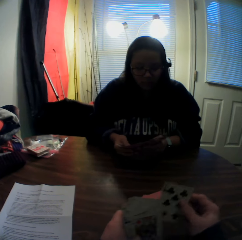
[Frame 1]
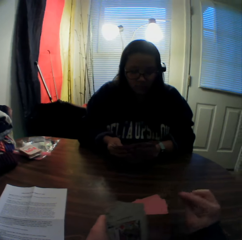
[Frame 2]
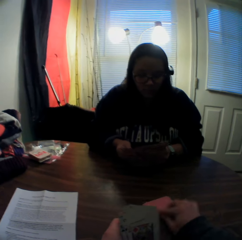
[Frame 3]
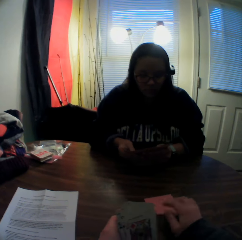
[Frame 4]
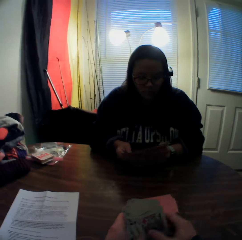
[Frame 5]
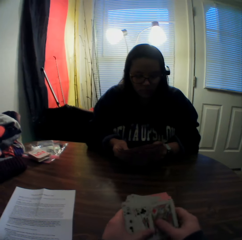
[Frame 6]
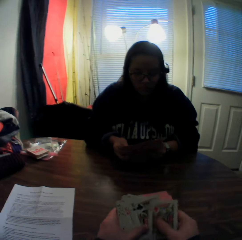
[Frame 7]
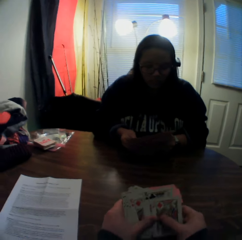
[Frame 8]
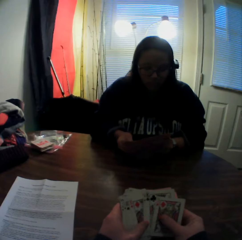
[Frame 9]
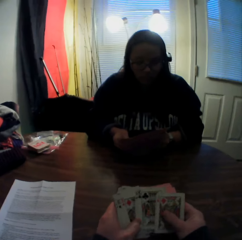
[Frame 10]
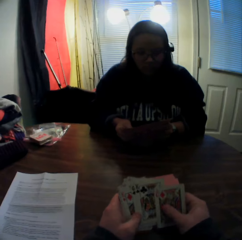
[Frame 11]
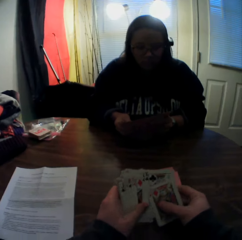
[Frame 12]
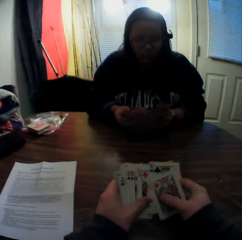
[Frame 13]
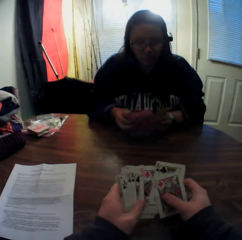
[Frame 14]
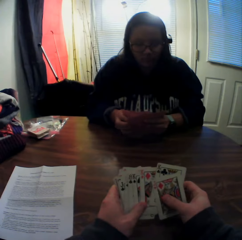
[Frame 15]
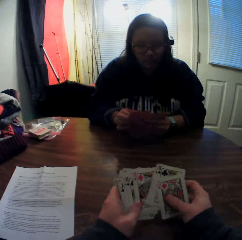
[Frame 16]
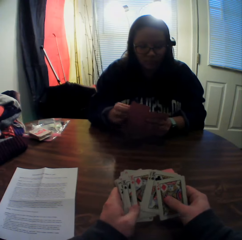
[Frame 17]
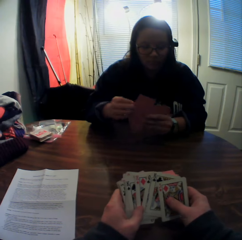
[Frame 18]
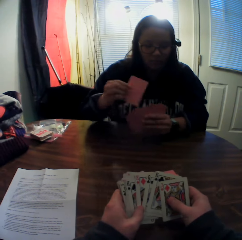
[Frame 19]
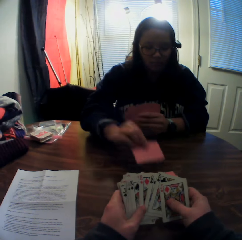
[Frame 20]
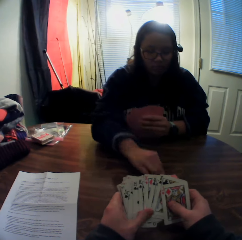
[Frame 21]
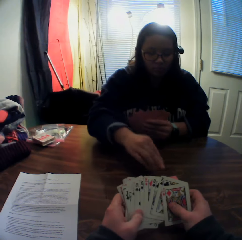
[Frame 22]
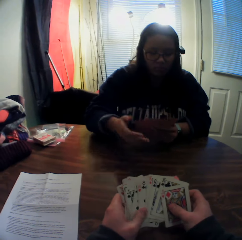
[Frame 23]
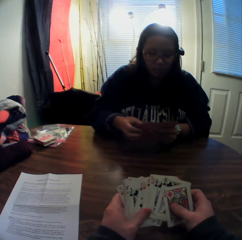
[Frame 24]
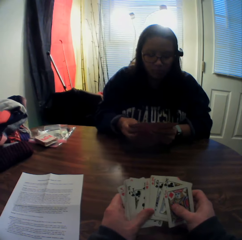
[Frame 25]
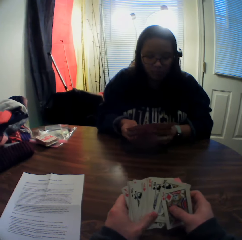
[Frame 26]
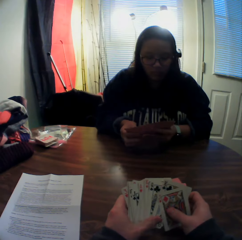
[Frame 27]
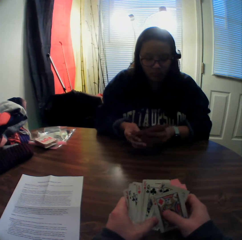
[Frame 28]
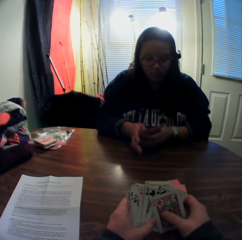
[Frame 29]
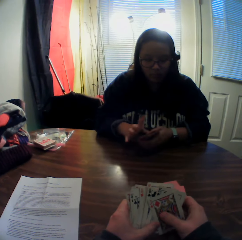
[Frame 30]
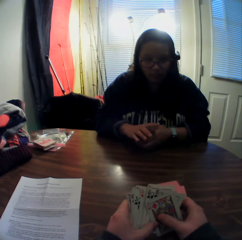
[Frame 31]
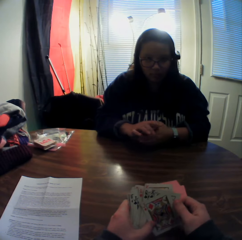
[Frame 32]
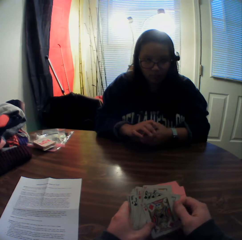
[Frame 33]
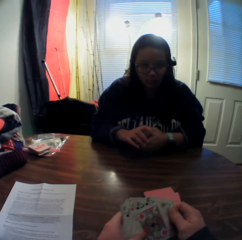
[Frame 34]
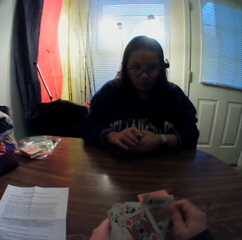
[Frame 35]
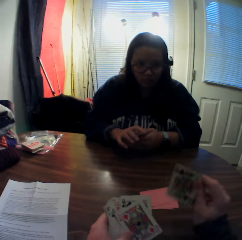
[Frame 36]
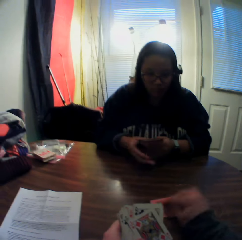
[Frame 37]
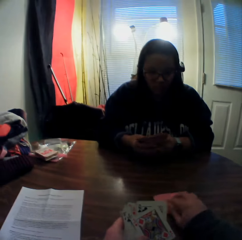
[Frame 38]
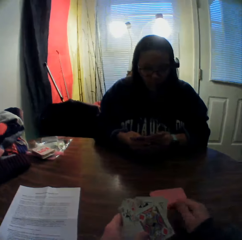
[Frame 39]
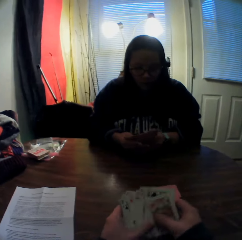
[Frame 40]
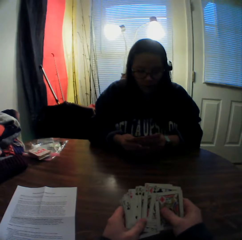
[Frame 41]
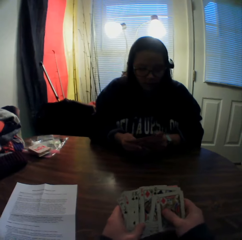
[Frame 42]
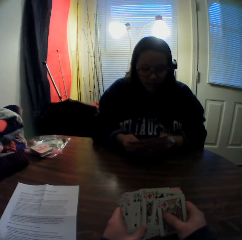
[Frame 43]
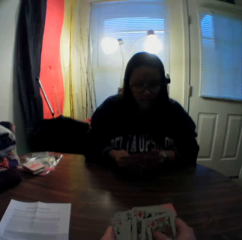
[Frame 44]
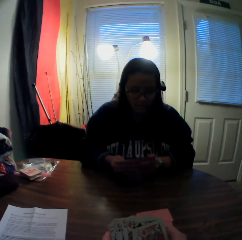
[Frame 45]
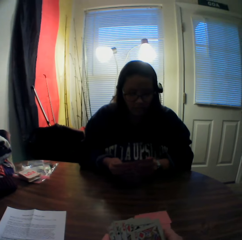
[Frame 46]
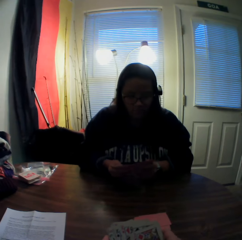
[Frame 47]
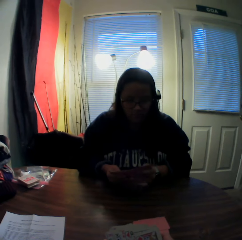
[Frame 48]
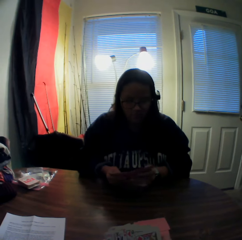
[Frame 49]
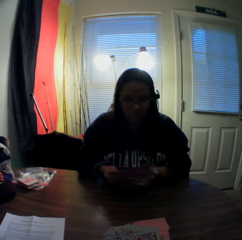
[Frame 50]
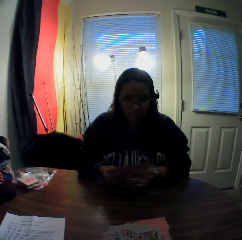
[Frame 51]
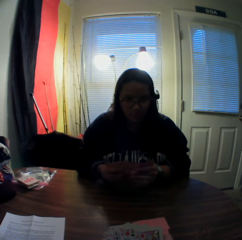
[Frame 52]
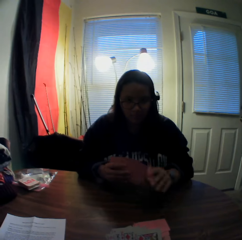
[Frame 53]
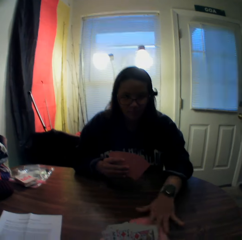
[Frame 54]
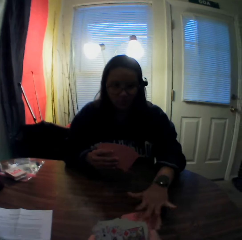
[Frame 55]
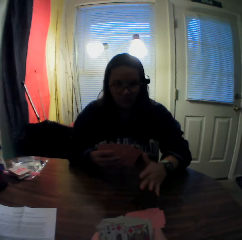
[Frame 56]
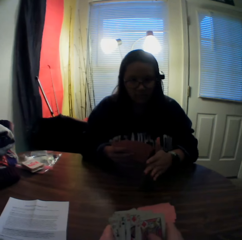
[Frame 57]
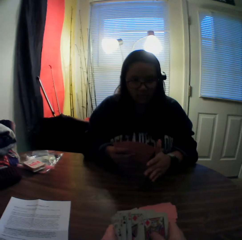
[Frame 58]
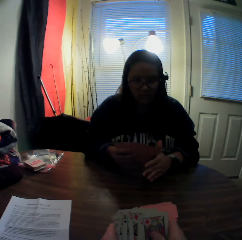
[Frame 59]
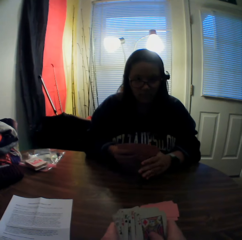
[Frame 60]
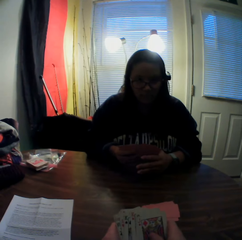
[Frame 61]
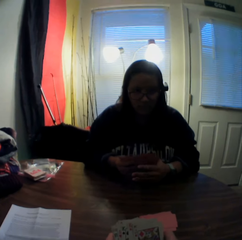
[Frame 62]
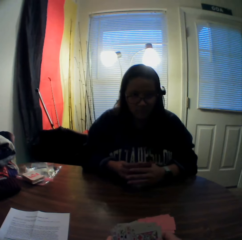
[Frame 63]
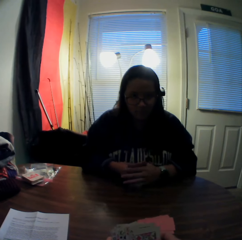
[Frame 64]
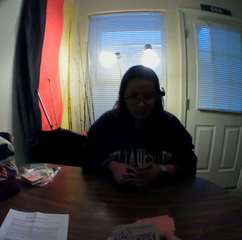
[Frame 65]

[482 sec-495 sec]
The camera wearer picks up a card from the stack of cards in his hands with his right hand. He places the card onto the stack of cards on the table. He flips through the stack of cards in his hands and inspects the cards in his hands. A woman picks up a card from the stack of cards in her hands with her right hand. She places the card onto the stack of cards on the table. She flips through the stack of cards in her hands. The camera wearer inspects the cards in his hands. He picks up a card from the stack of cards in his hands with his right hand. He places the card onto the stack of cards on the table. He flips through the stack of cards in his hands. He stares at the woman. The woman picks up a card from the stack of cards in her hands with her left hand. She places the card onto the stack of cards on the table.

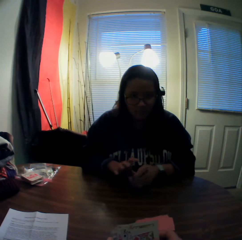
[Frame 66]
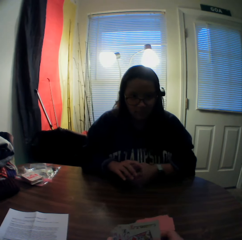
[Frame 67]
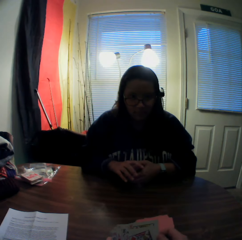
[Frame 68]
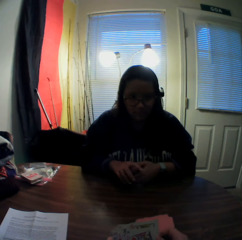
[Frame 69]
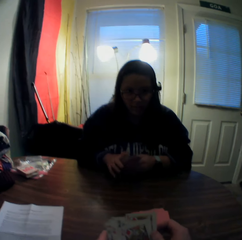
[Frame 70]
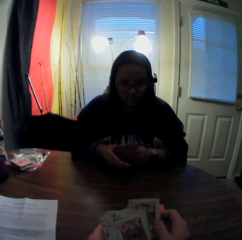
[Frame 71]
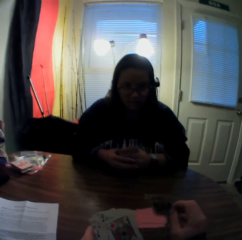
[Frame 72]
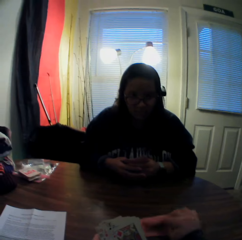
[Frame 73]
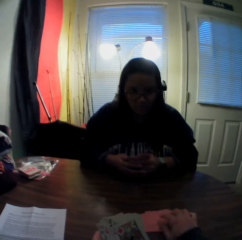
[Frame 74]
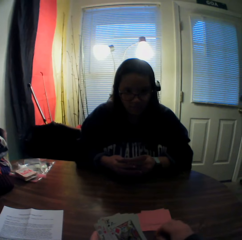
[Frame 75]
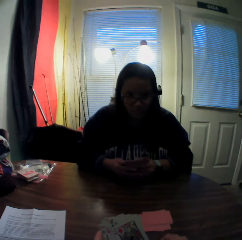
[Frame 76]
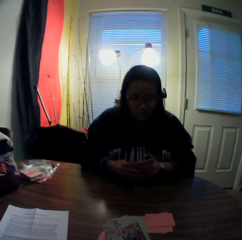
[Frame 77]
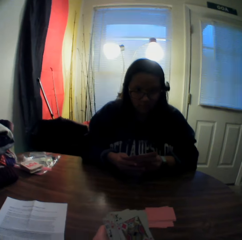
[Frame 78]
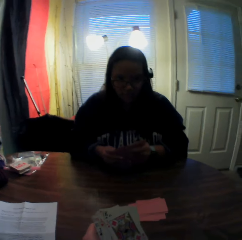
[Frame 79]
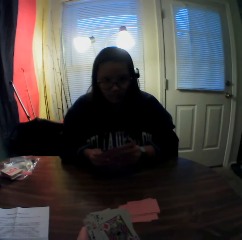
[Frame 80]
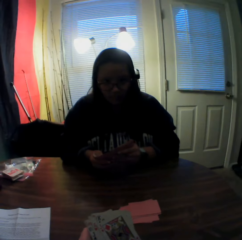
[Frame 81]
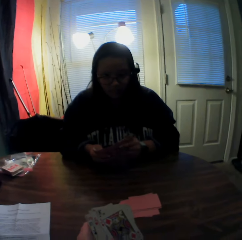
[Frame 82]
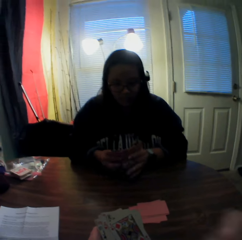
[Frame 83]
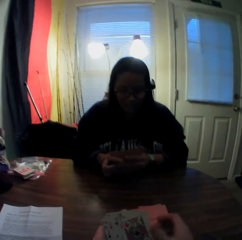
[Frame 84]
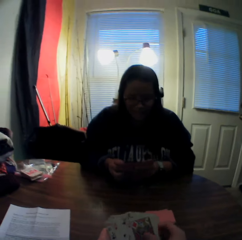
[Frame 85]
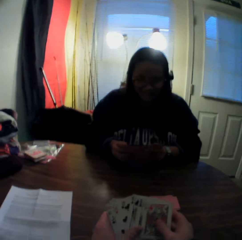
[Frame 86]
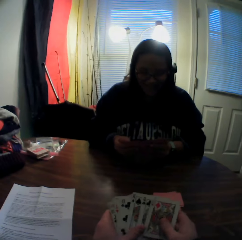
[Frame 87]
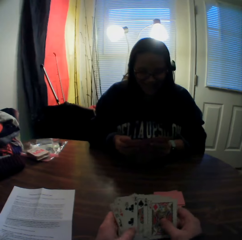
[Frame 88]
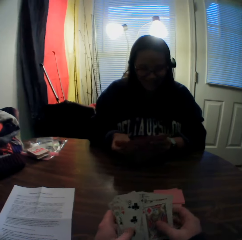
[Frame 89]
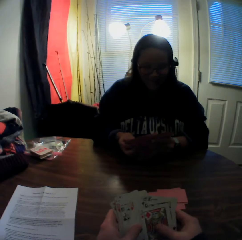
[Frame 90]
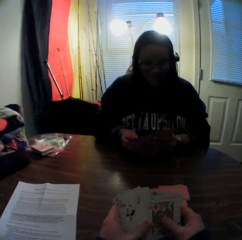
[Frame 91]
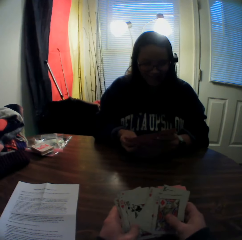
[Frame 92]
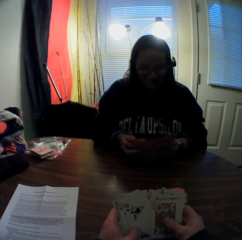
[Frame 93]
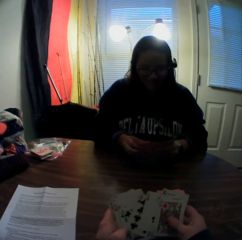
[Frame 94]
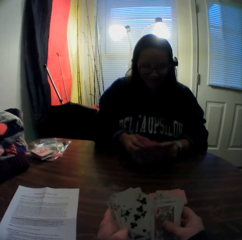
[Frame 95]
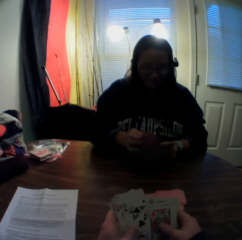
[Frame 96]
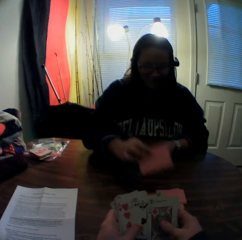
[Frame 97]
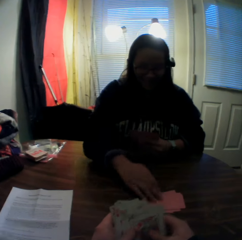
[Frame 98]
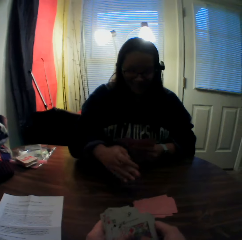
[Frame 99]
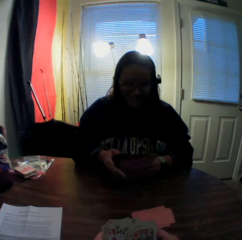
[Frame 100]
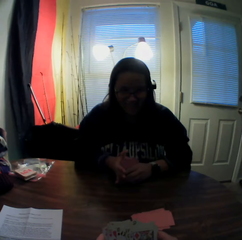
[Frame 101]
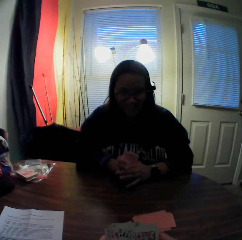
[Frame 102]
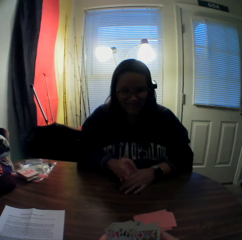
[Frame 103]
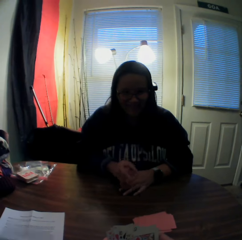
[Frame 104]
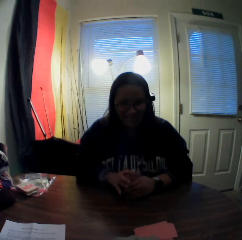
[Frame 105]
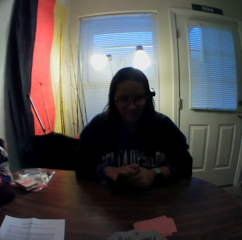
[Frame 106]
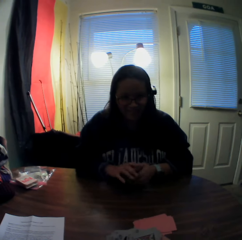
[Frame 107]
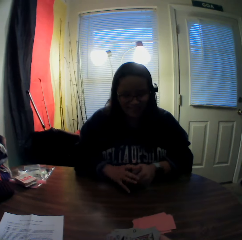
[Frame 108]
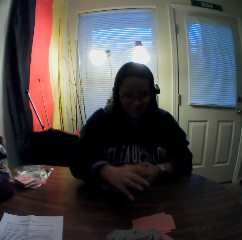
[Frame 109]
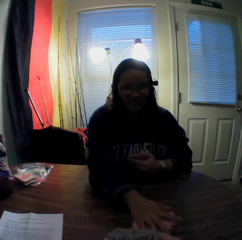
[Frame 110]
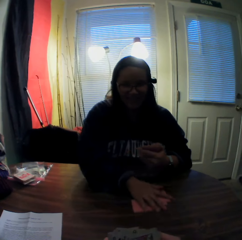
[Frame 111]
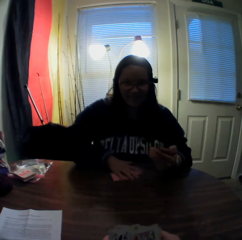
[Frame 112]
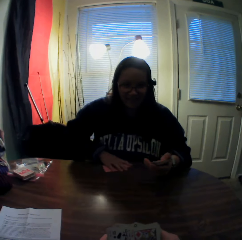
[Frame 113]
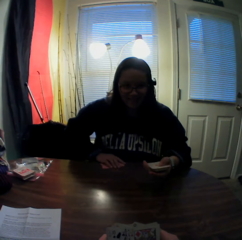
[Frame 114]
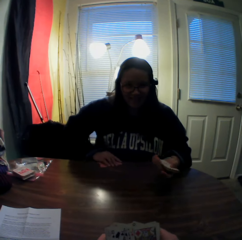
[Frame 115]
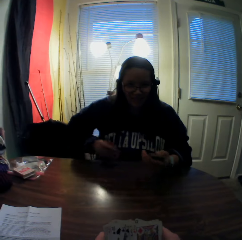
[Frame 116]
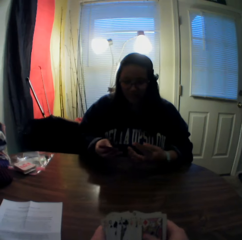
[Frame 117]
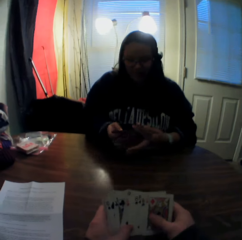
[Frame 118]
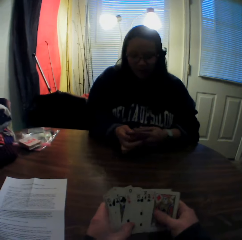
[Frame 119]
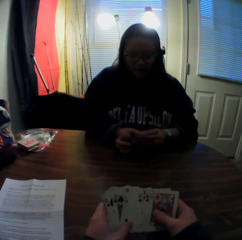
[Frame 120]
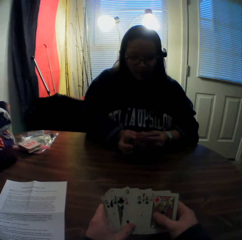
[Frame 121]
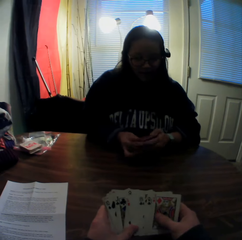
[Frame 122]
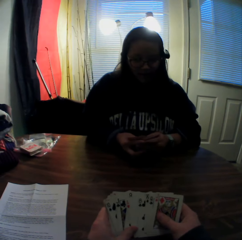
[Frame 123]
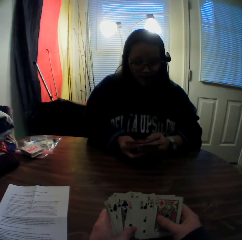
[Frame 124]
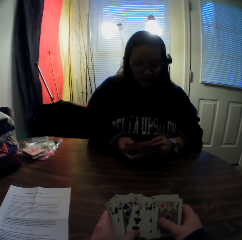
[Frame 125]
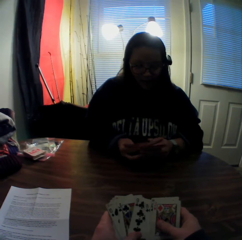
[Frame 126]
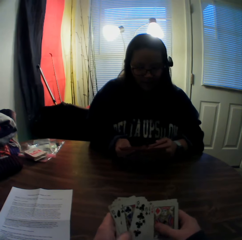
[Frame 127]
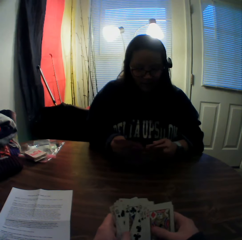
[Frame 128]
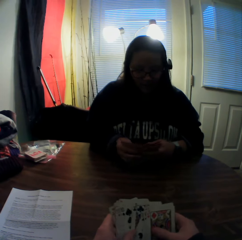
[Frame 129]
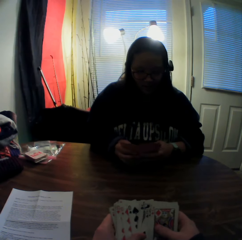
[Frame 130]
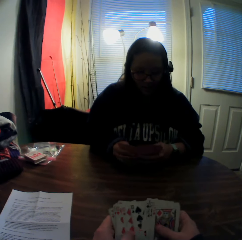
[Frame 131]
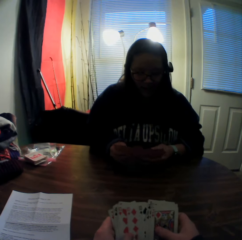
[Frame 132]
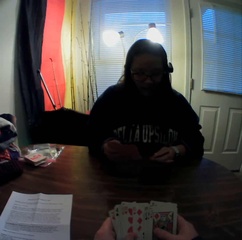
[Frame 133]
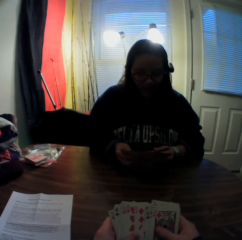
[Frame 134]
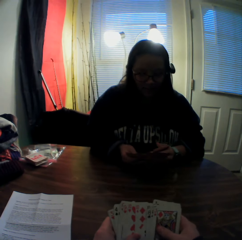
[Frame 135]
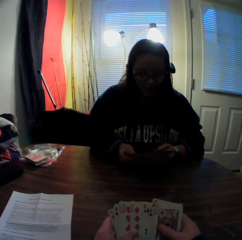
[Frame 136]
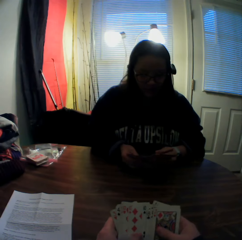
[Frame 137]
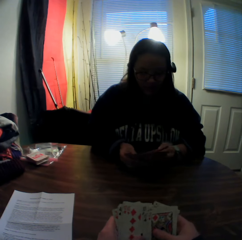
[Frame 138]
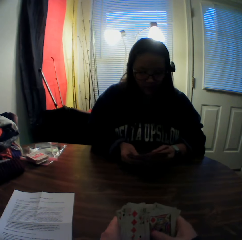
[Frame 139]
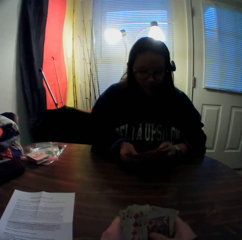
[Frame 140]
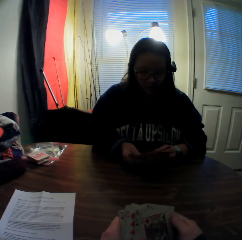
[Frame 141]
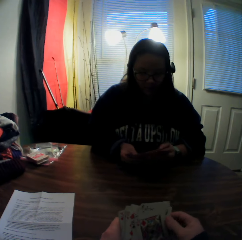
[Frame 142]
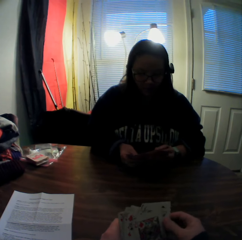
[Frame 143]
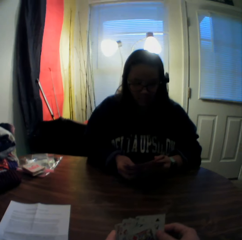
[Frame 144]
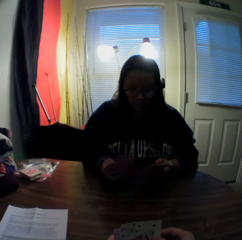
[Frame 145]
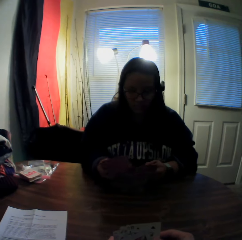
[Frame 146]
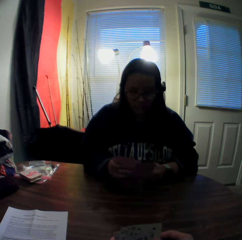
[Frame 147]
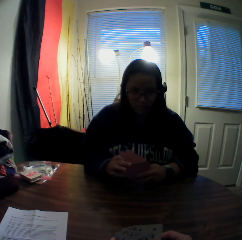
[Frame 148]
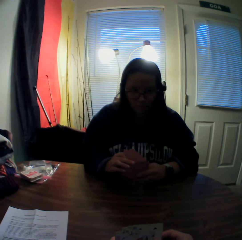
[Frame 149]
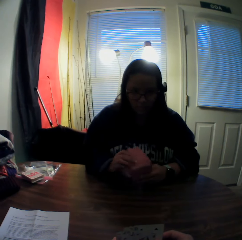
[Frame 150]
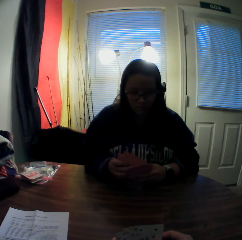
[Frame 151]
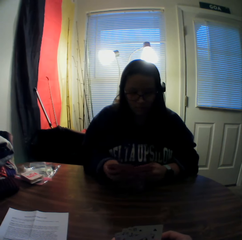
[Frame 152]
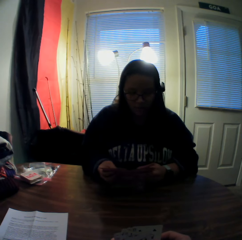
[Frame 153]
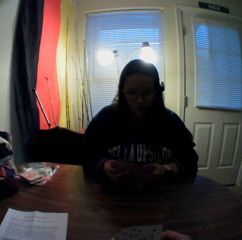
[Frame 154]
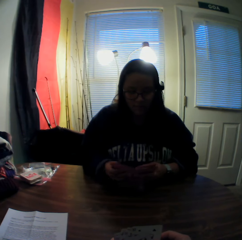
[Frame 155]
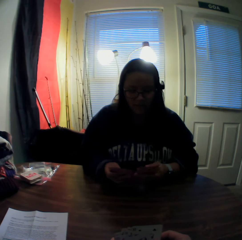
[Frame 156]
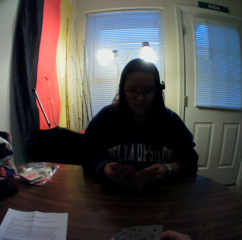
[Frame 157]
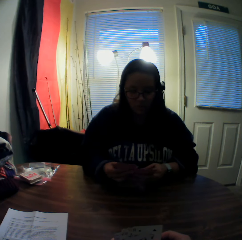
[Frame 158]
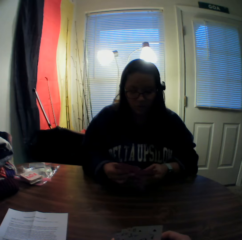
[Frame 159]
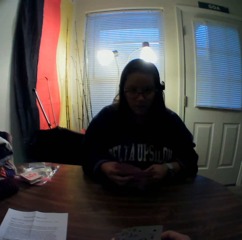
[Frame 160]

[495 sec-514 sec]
The camera wearer stares at a woman. He picks up a card from the stack of cards in his hands with his right hand. He places the card onto the stack of cards on the table. He flips through the stack of cards in his hands and inspects the cards in his hands. The woman picks up a card from the stack of cards in her hands with her right hand. She places the card onto the stack of cards on the table. The camera wearer stares at the woman. The woman picks up the stack of cards on the table with her right hand. The camera wearer inspects the cards in his hands. The woman flips through the stack of cards in her hands. The camera wearer stares at the woman.
